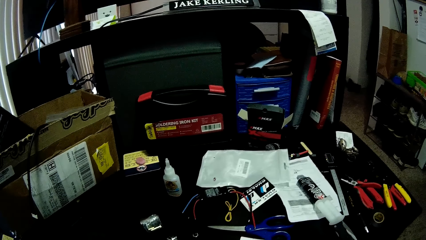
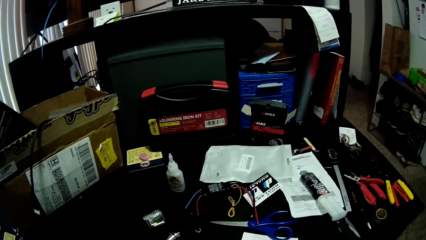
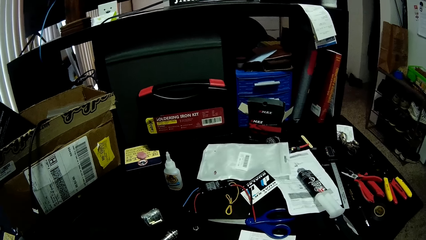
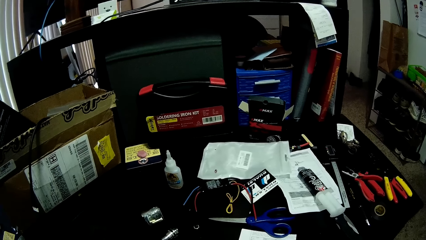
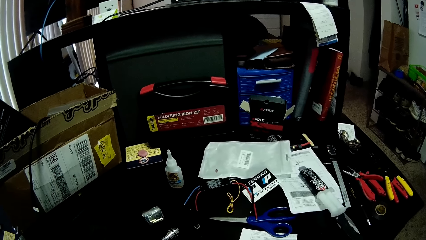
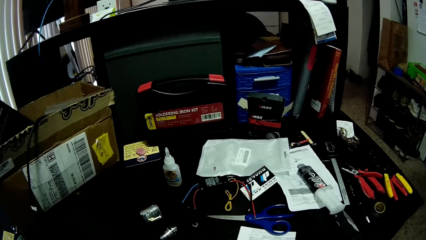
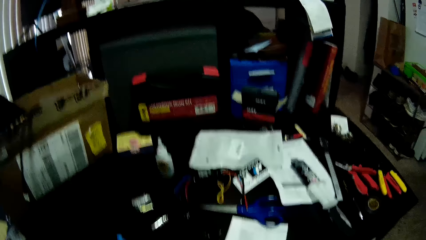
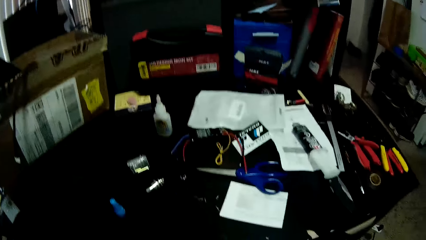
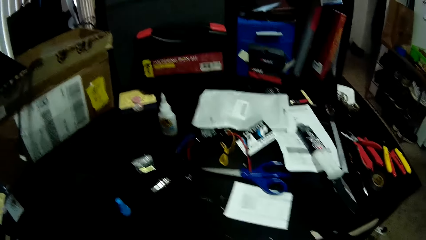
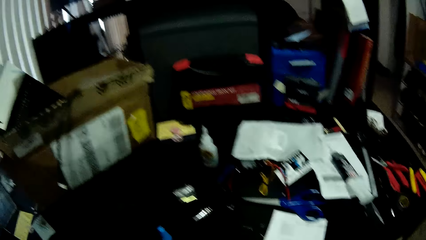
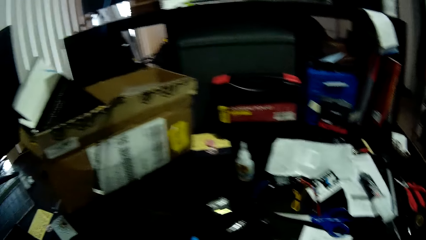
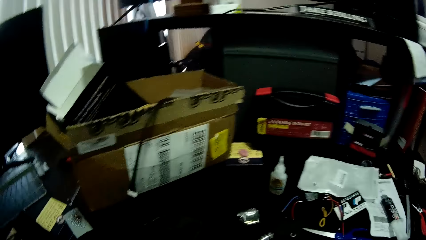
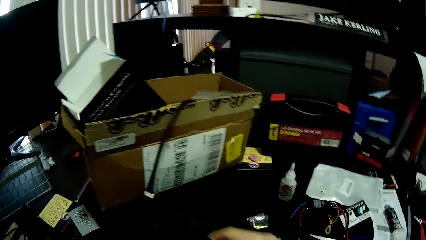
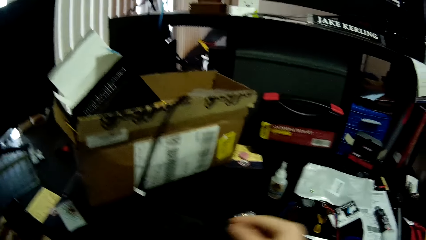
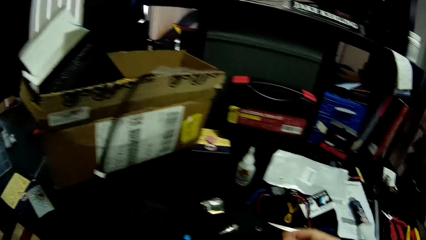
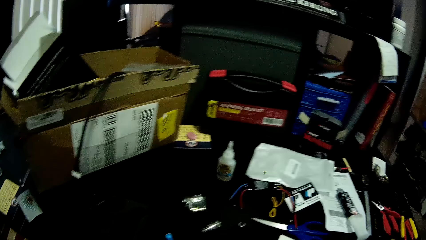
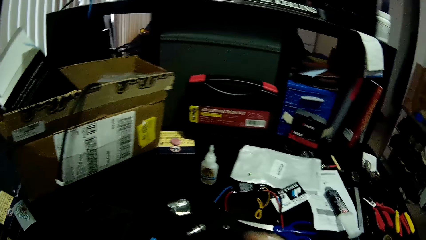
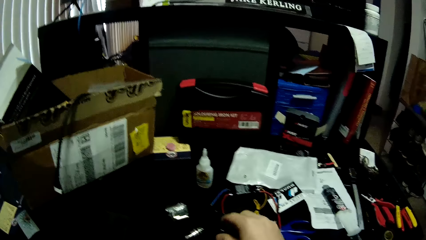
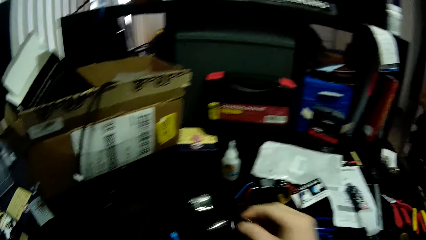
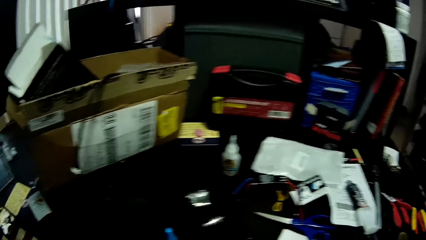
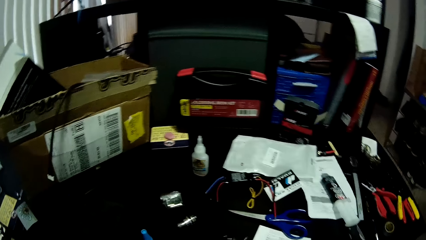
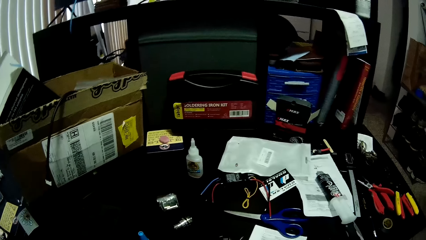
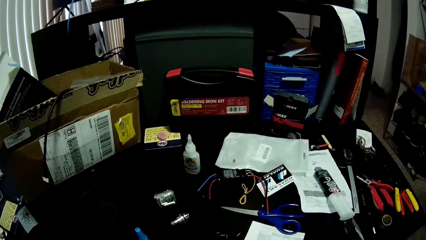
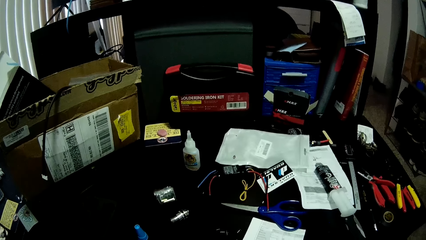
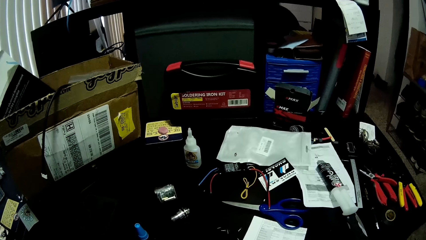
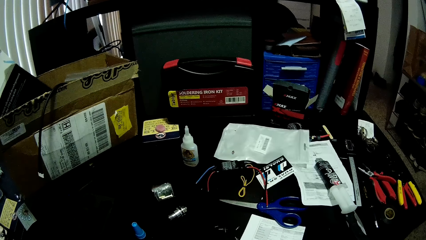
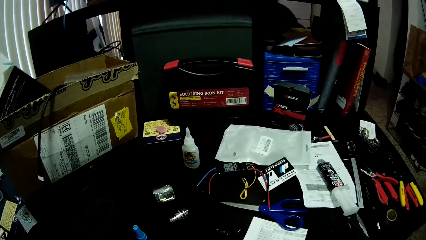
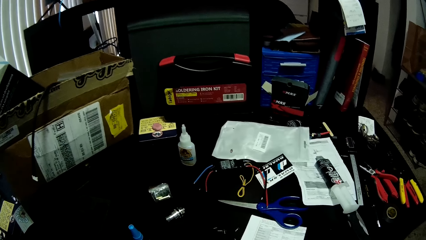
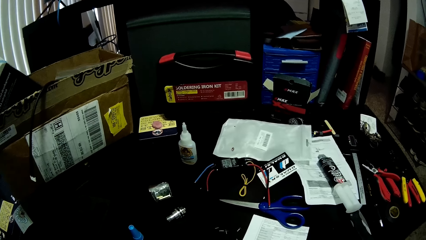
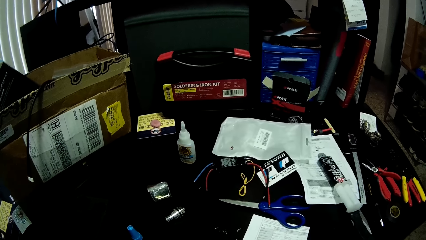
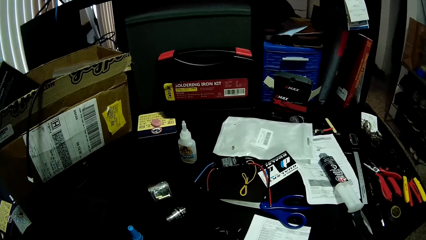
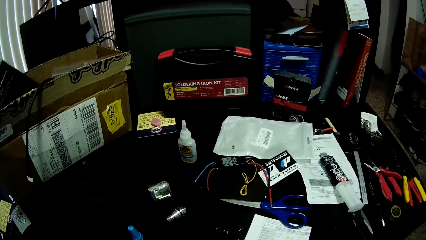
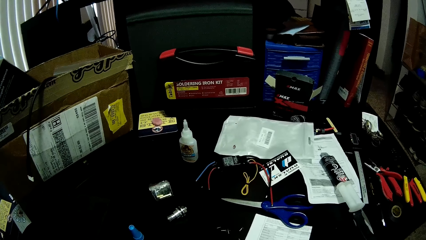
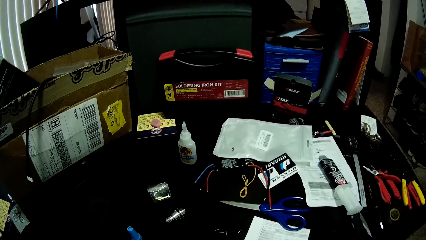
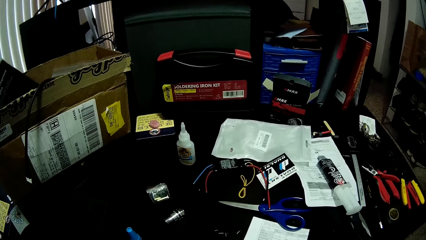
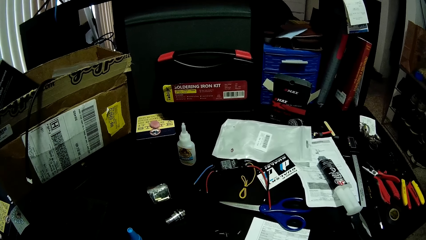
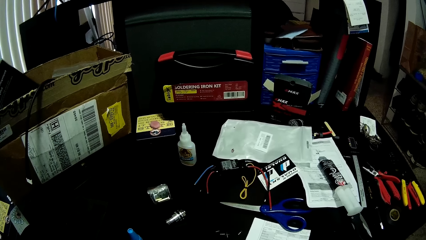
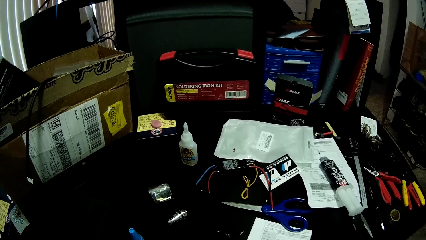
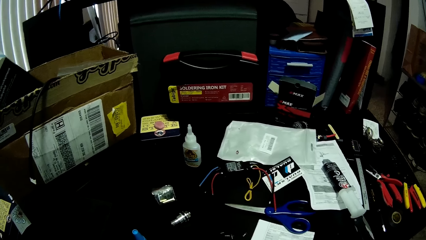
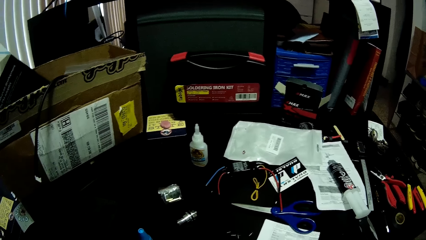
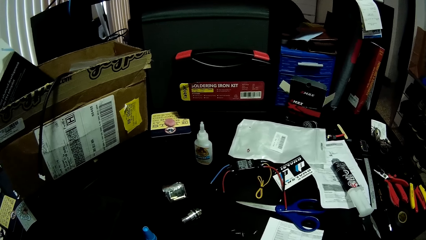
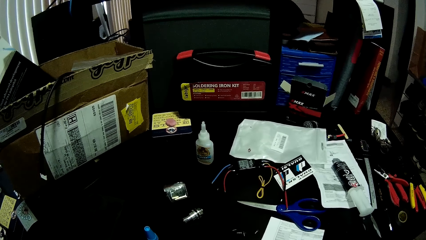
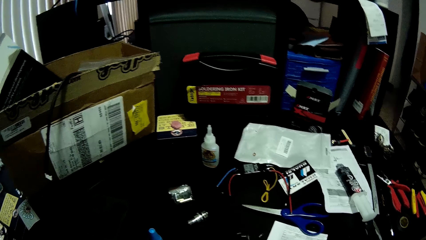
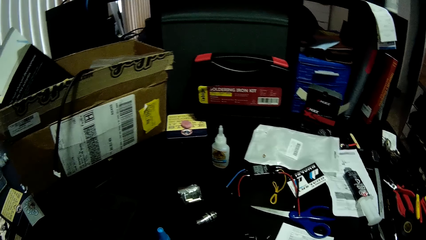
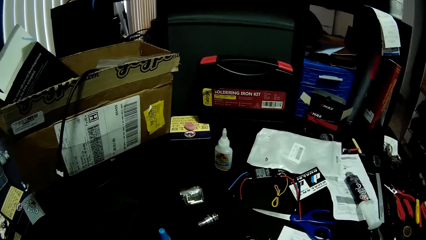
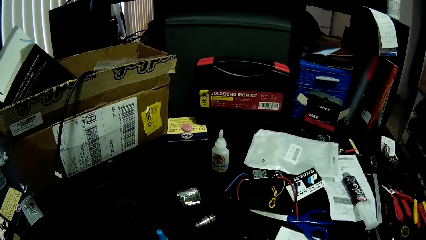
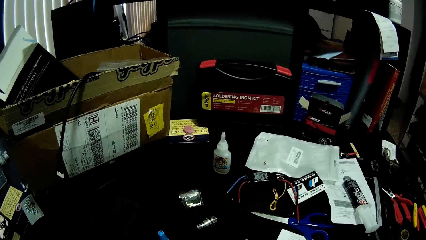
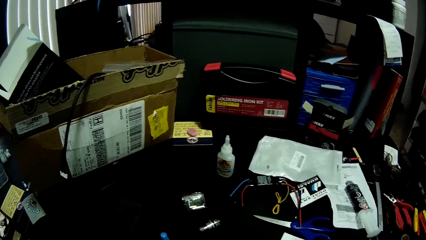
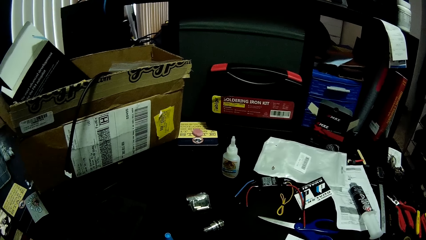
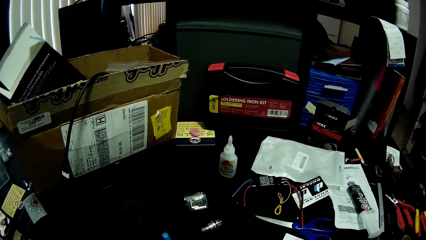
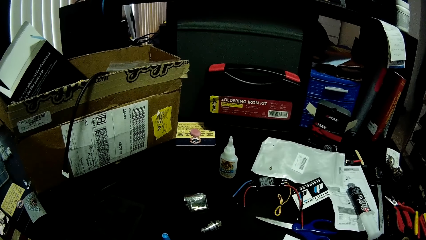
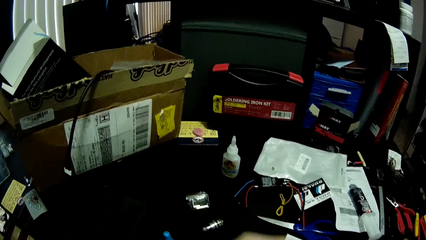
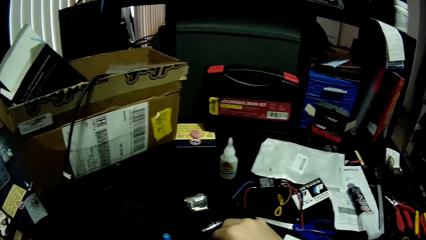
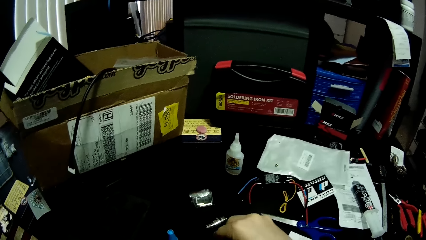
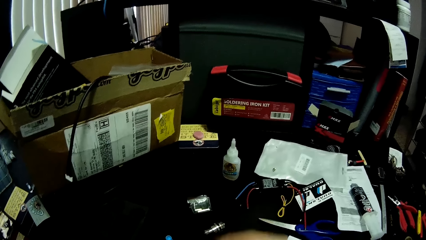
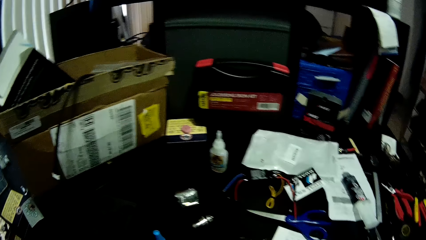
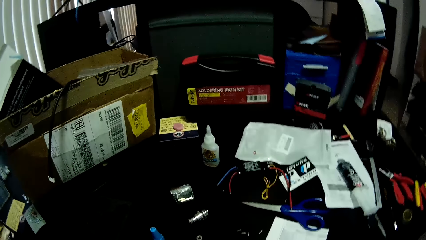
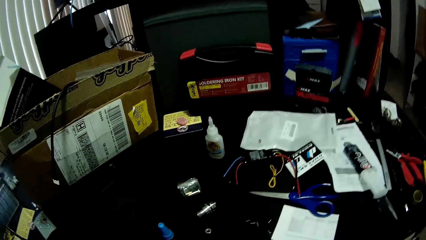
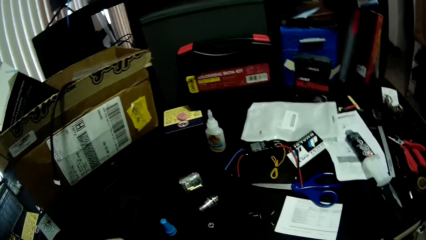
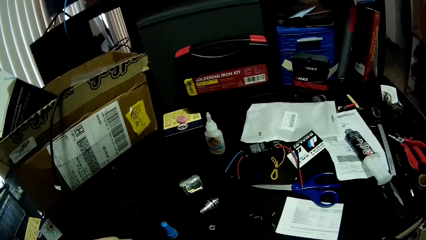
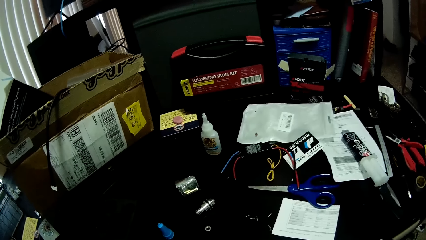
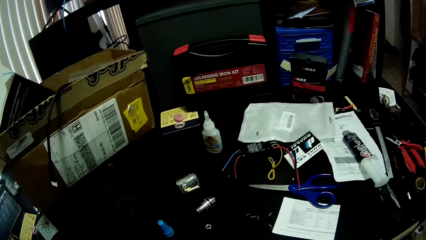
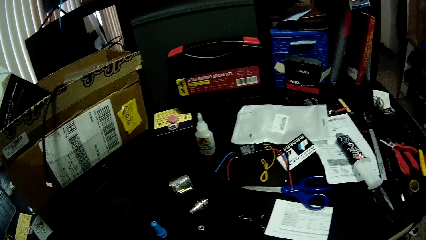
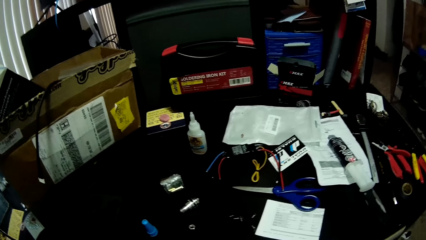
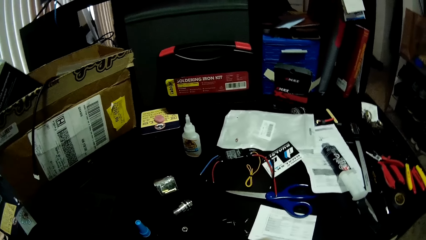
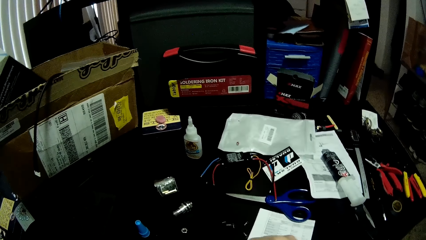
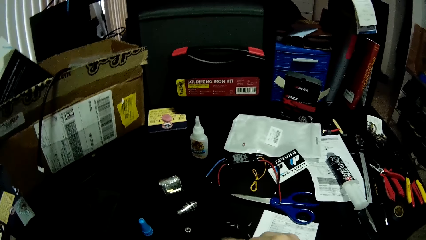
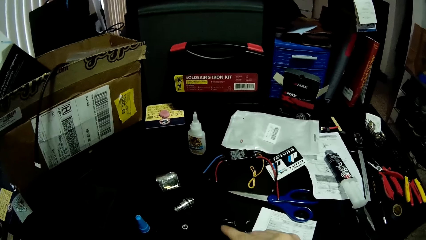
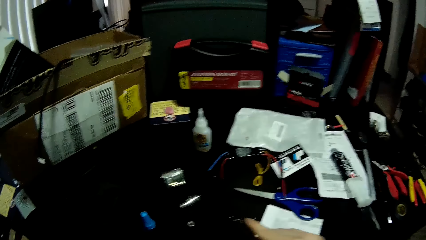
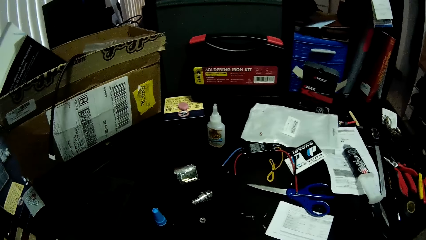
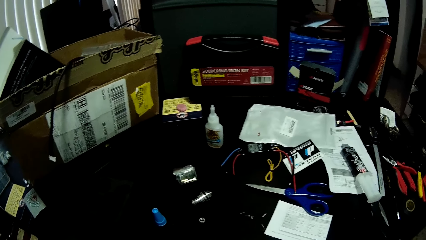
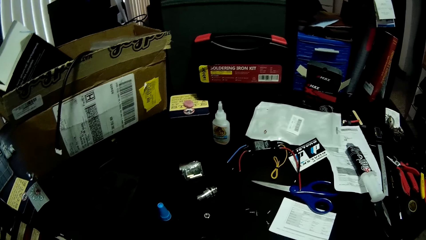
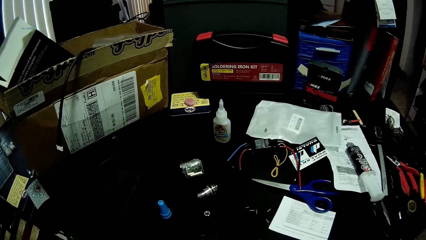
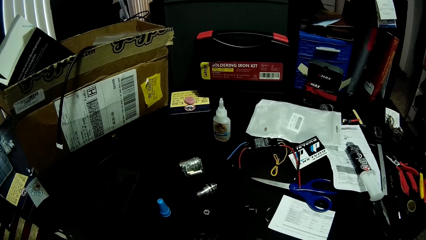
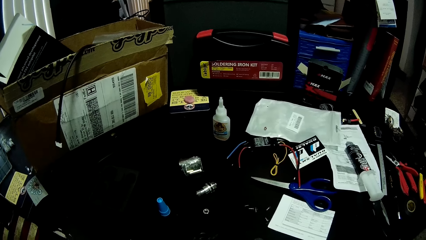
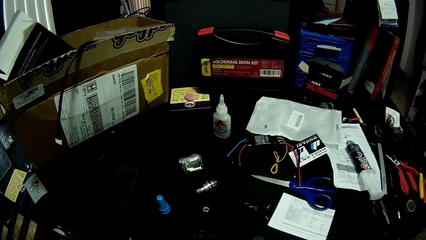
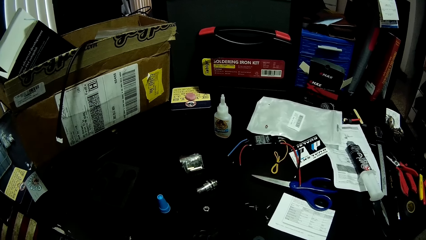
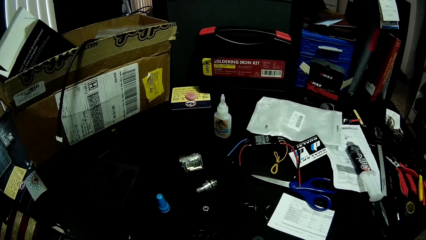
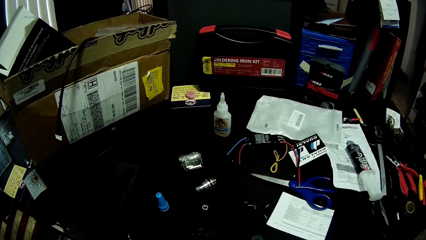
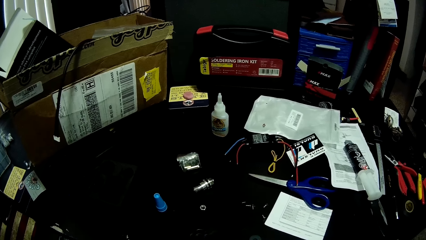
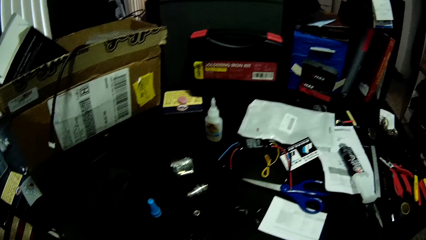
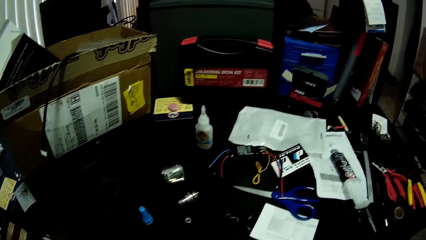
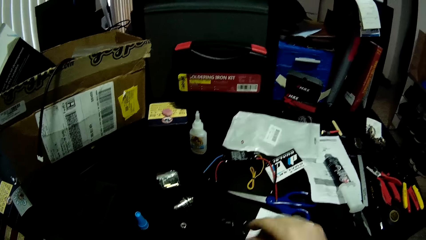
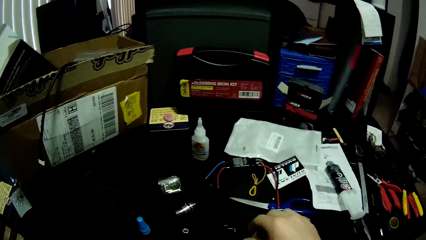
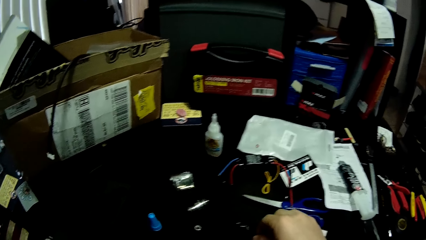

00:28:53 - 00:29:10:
The camera wearer picks up the wire. They look around. They put the nut on the table. They look around.
